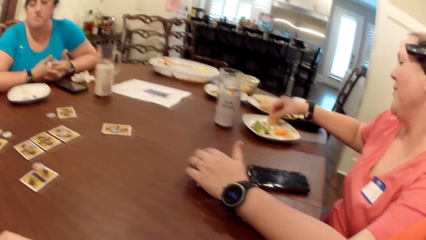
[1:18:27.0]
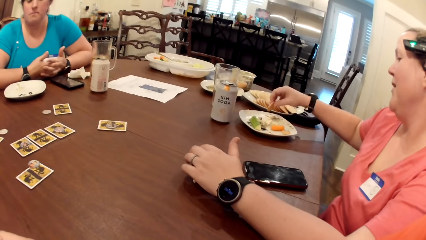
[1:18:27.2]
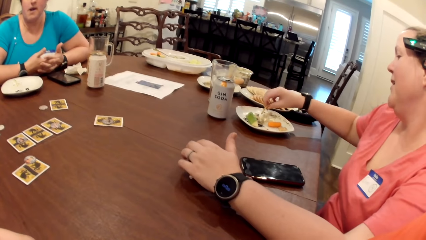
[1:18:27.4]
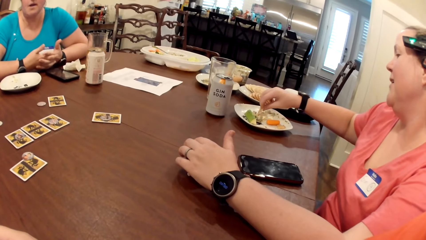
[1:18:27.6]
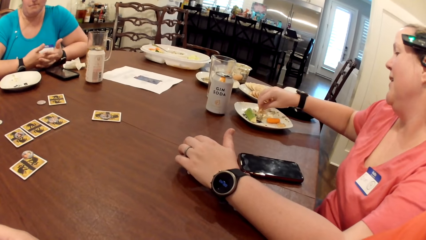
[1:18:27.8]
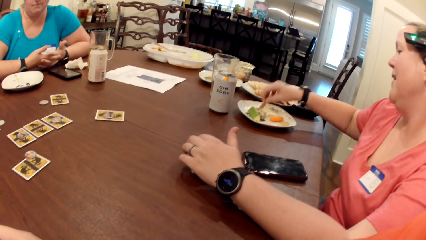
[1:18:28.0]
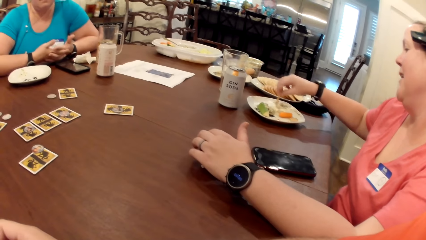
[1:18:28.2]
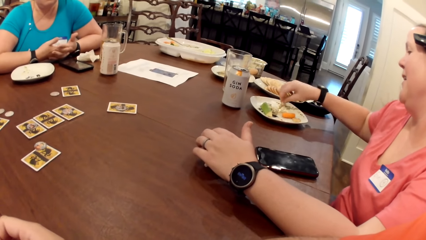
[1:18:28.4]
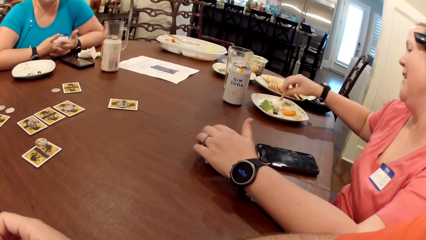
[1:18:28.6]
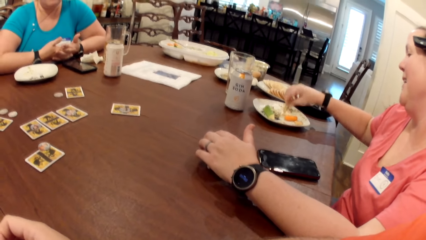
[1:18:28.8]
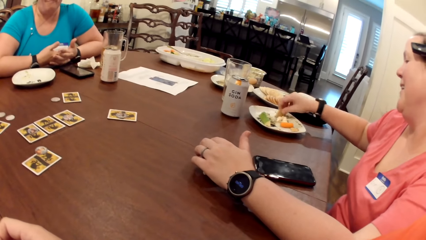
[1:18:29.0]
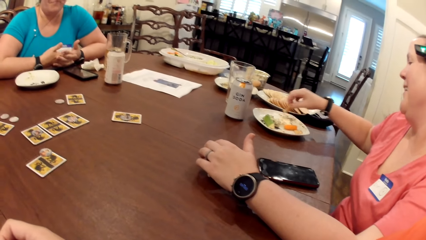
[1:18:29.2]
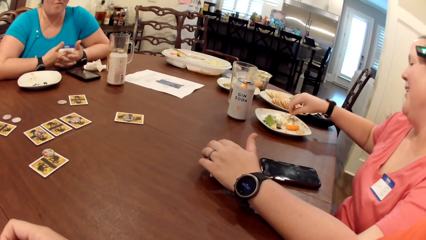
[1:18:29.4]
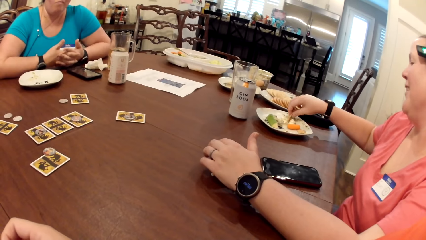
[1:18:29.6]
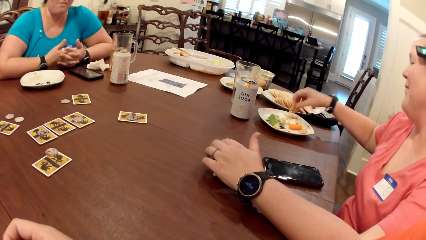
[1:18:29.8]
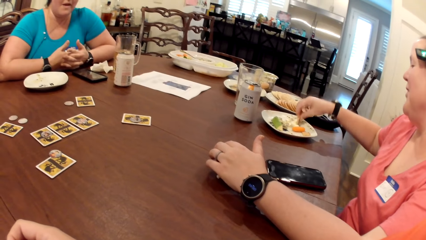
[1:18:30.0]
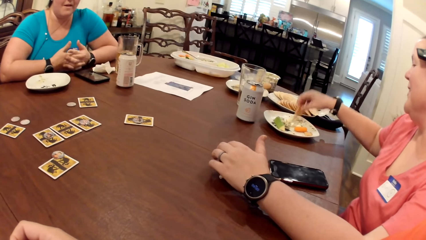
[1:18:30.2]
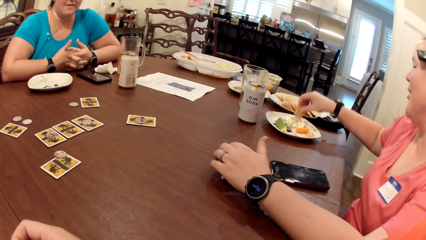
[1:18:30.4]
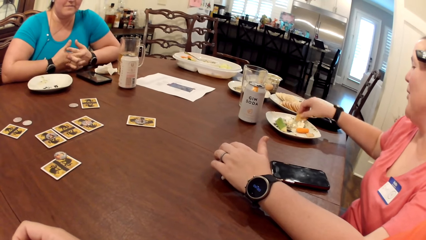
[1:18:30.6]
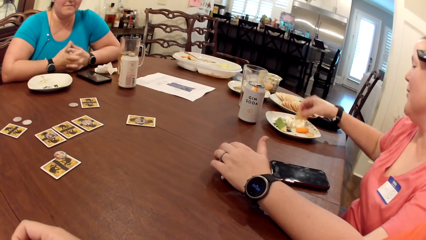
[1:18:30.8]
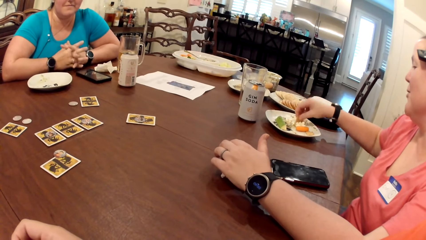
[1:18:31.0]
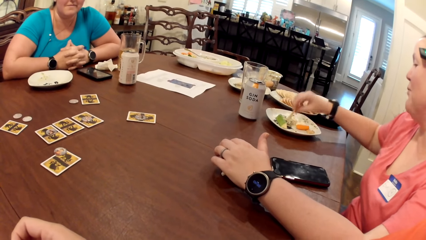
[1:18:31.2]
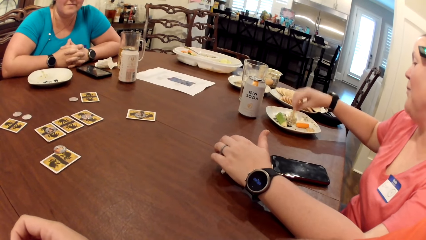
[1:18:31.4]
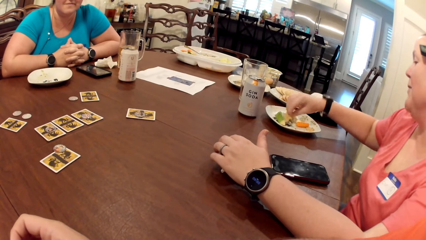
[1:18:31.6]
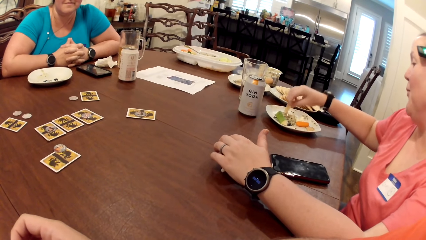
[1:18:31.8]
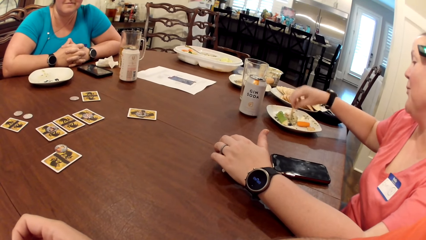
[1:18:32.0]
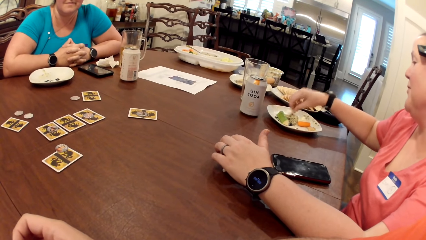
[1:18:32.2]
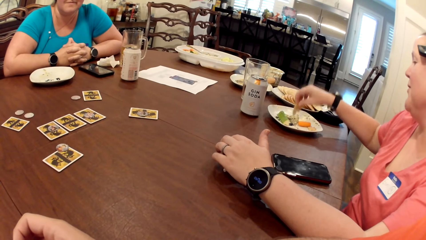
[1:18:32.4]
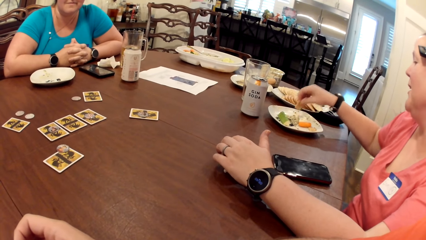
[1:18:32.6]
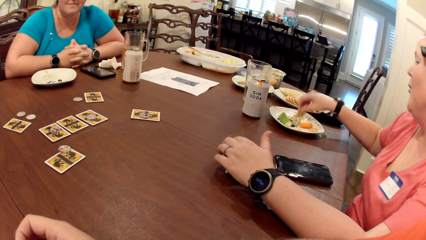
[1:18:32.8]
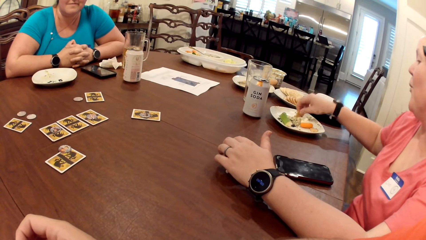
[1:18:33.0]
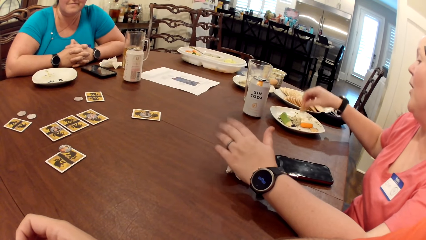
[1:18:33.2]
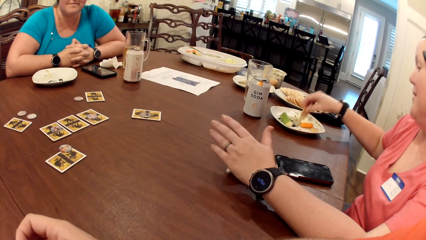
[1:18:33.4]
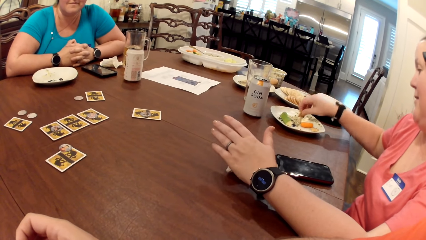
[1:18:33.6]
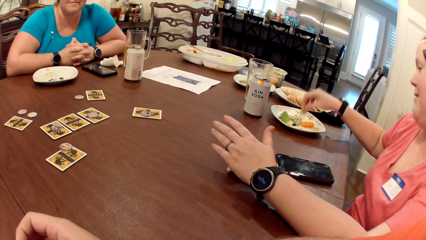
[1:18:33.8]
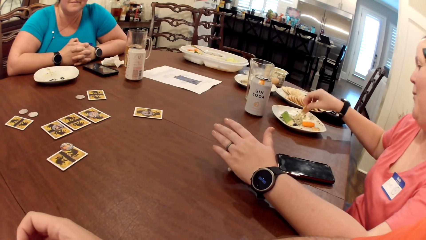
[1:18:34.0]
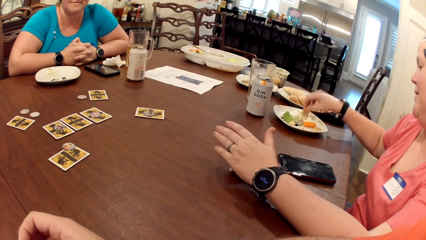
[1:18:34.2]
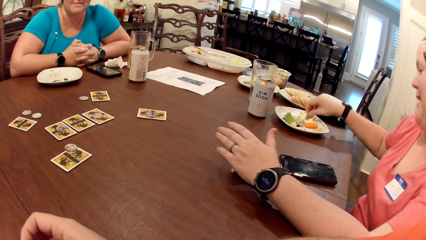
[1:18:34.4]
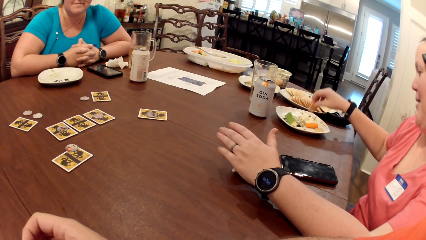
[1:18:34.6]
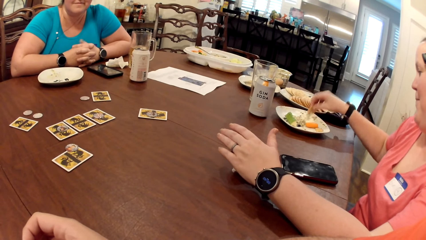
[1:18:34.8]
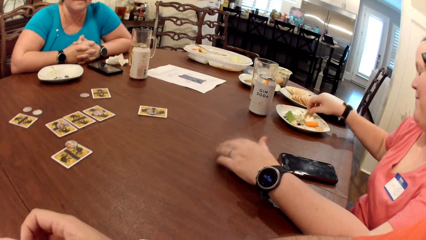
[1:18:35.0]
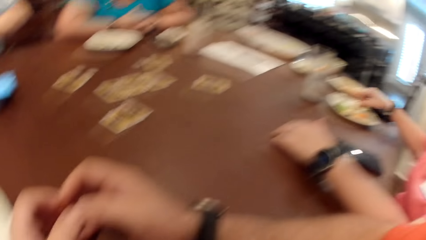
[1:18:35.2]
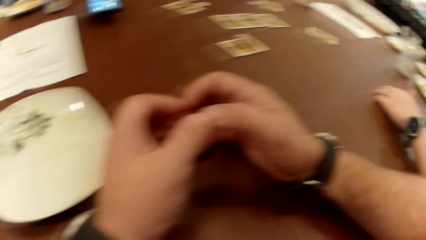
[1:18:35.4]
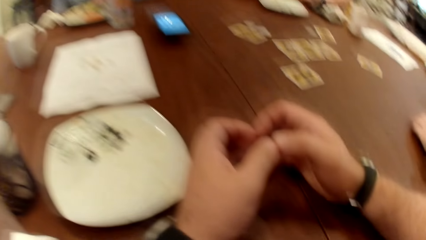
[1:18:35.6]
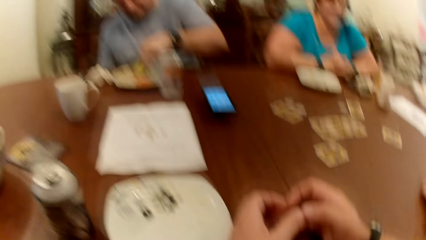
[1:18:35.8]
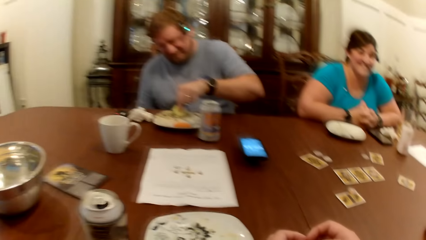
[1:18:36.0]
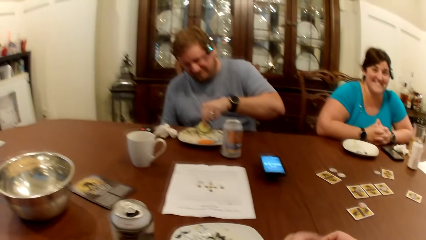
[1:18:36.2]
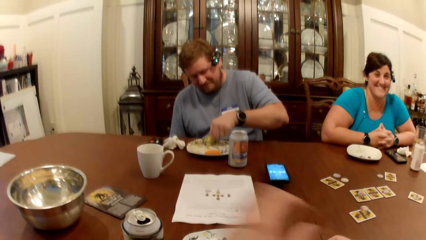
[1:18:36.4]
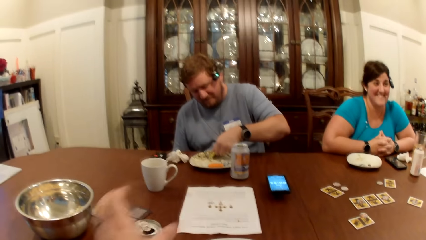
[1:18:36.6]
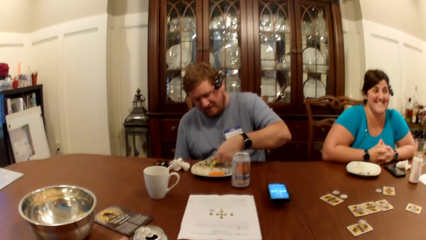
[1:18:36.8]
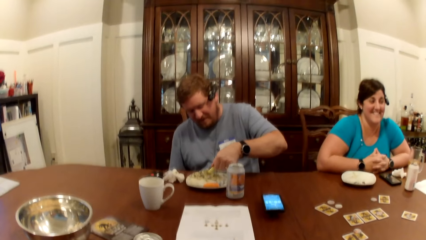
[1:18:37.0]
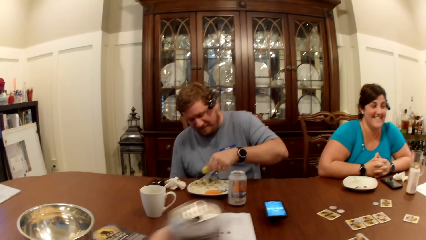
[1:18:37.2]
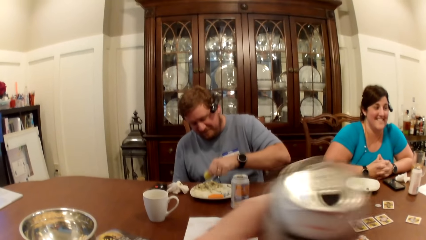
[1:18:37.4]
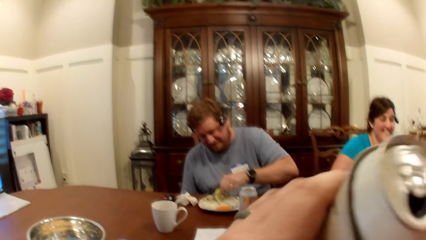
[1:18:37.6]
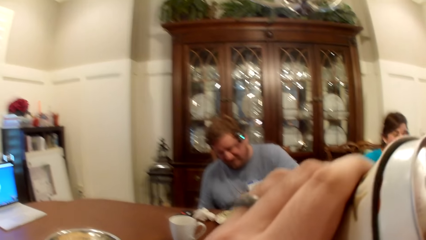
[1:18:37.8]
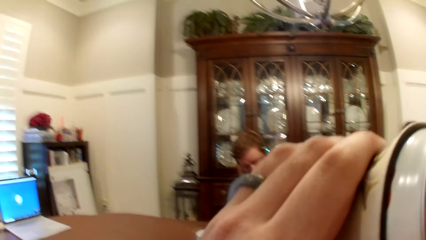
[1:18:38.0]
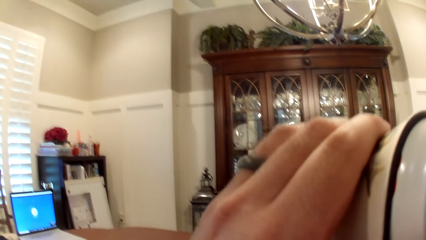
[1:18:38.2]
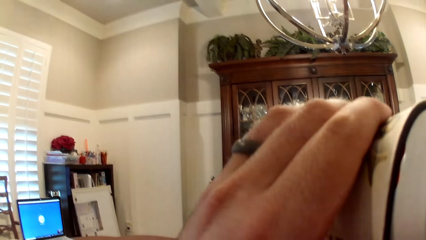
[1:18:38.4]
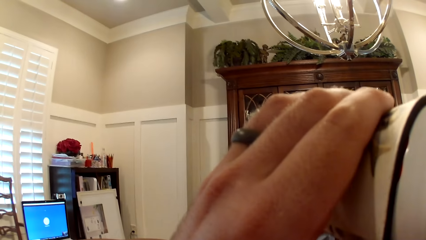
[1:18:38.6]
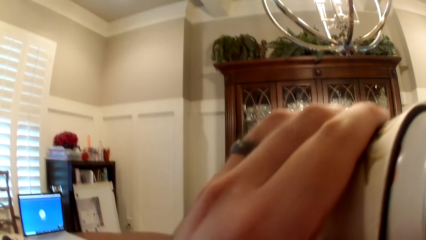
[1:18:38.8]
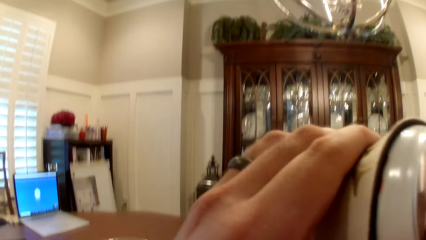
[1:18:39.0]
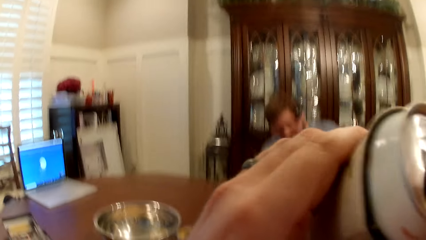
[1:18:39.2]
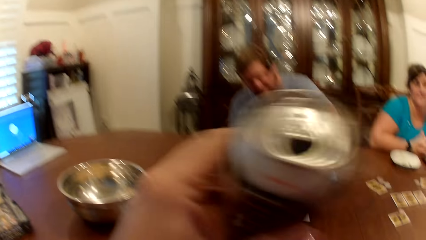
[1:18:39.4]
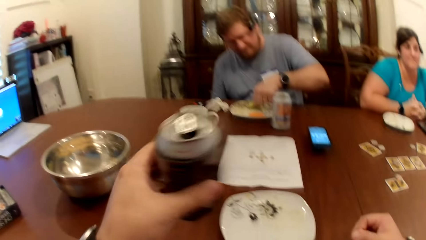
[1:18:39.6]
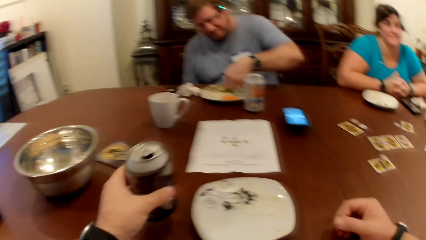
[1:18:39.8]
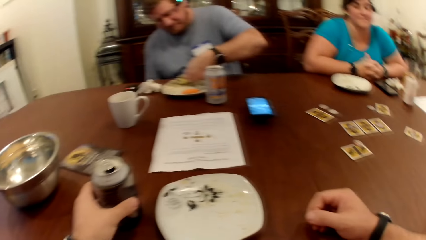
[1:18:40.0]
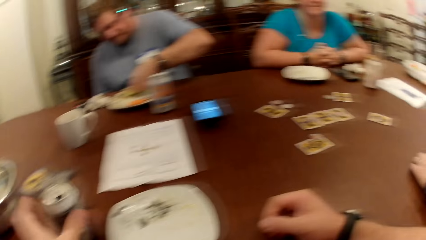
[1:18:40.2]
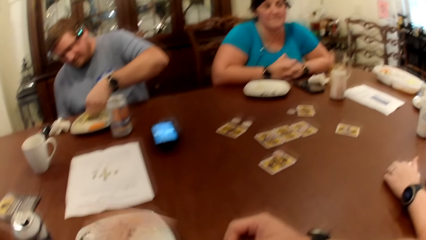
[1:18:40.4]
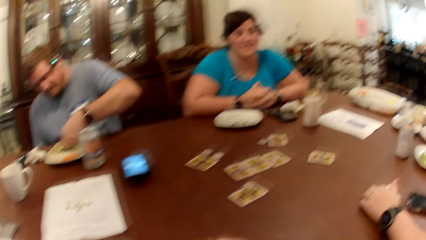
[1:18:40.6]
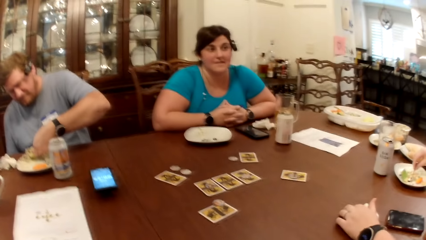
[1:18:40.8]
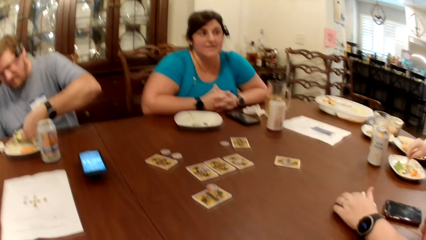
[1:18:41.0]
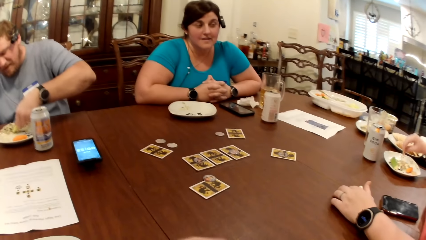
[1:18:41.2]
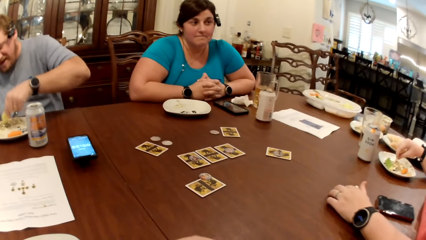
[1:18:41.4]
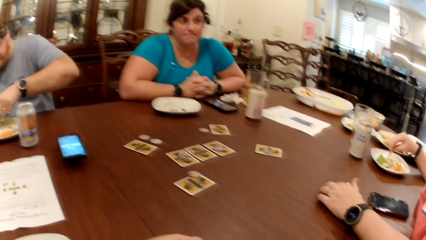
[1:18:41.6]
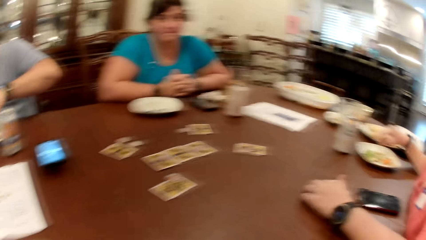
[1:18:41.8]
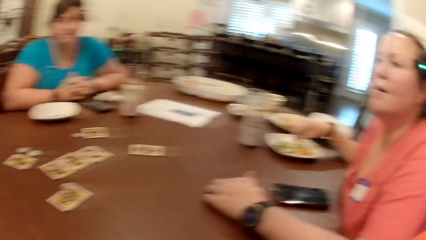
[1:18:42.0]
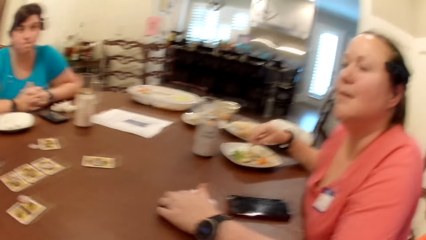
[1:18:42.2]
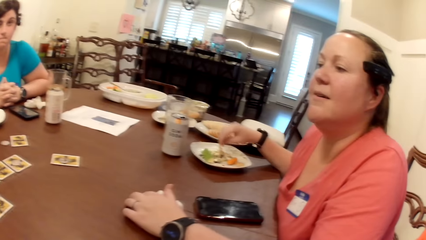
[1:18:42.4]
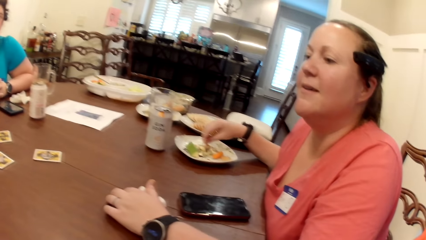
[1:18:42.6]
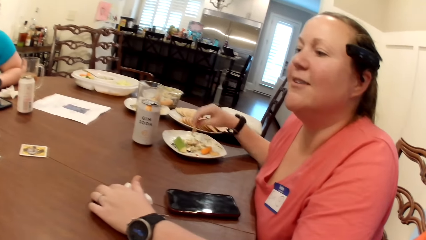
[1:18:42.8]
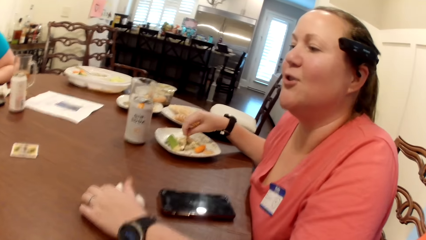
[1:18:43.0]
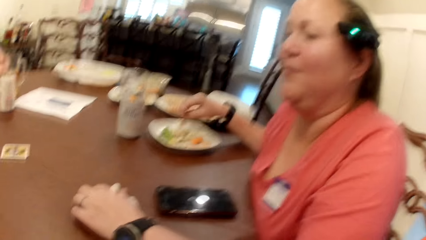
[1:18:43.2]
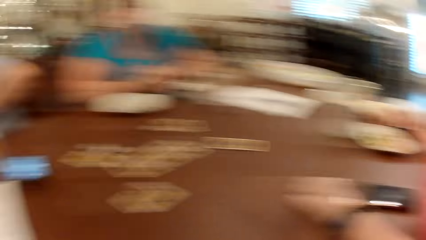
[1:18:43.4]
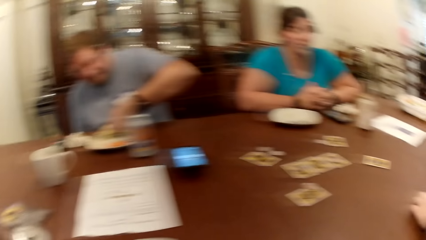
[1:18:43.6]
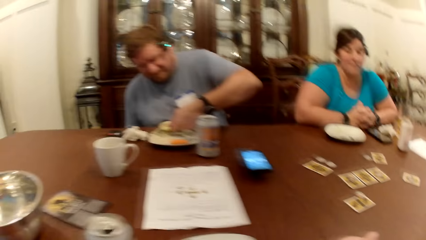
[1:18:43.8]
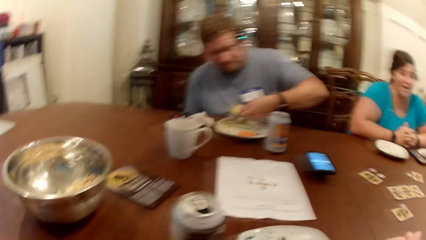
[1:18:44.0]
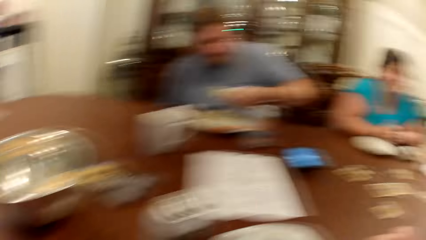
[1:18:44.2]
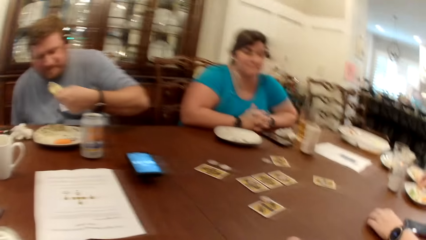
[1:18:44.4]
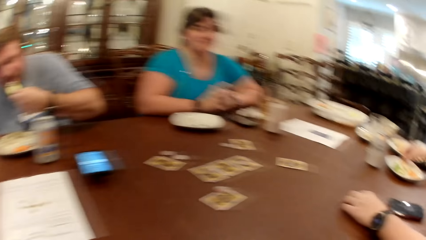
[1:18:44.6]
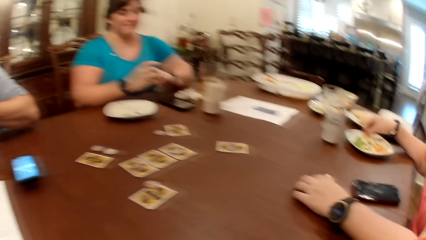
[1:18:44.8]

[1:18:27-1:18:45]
The man picks at the carrot in the plate on the table with his left hand. The camera wearer picks the can of soda from the table with his left hand. He drinks from the can of soda in his left hand. He places the can of soda on the table. The woman picks at the carrot in the plate with her right hand. A person talks.
